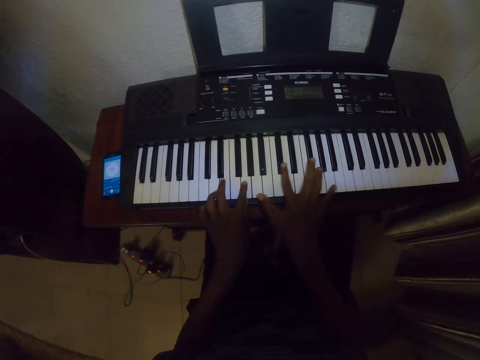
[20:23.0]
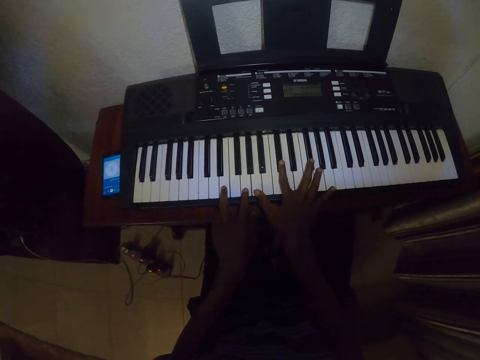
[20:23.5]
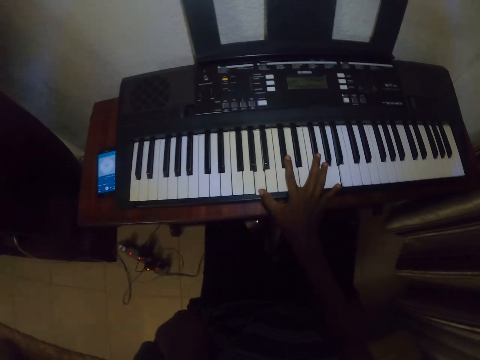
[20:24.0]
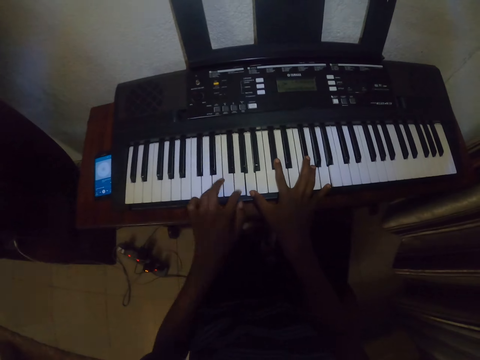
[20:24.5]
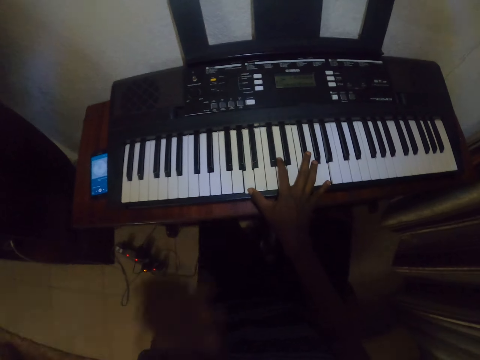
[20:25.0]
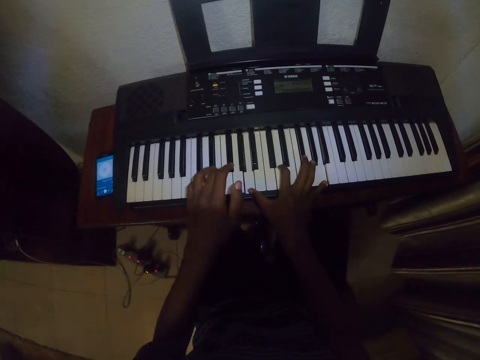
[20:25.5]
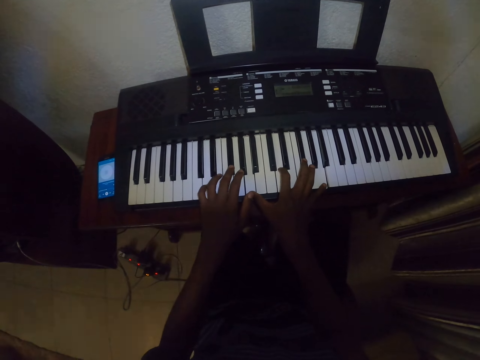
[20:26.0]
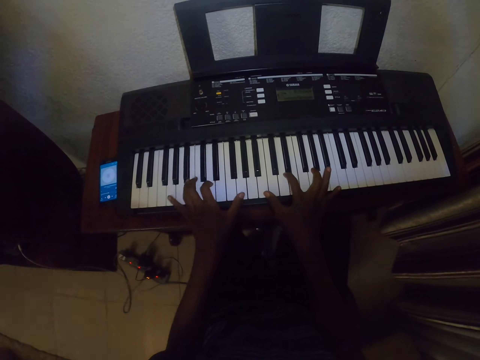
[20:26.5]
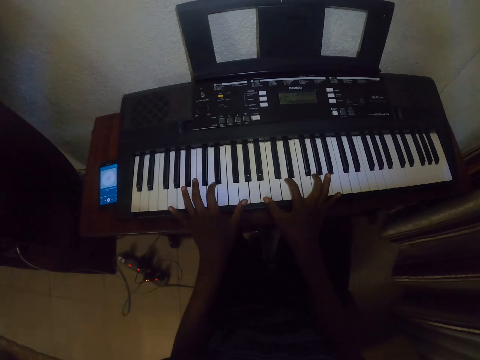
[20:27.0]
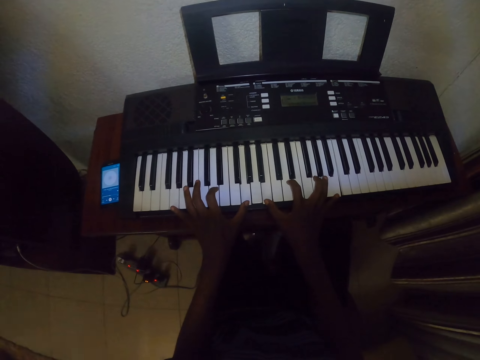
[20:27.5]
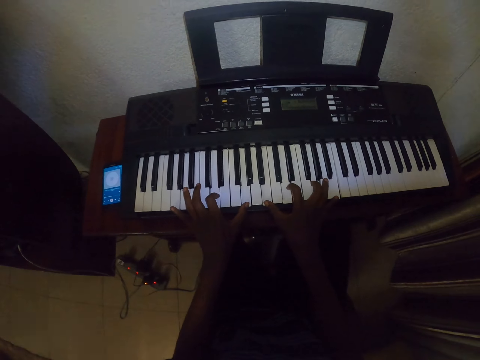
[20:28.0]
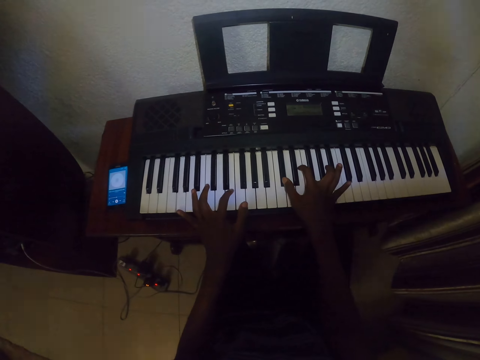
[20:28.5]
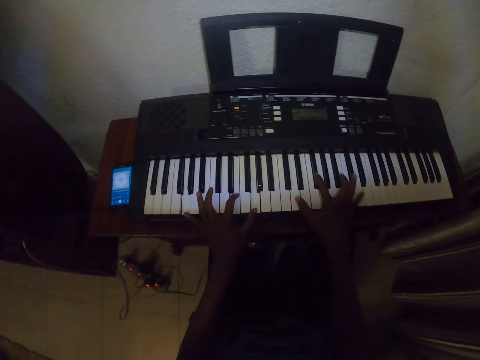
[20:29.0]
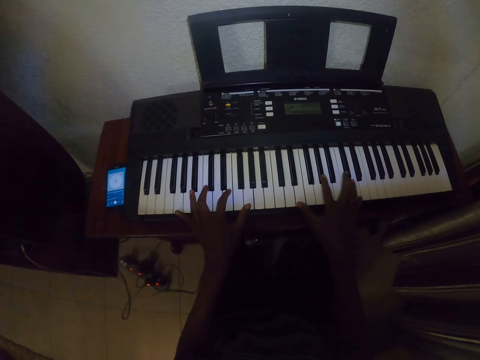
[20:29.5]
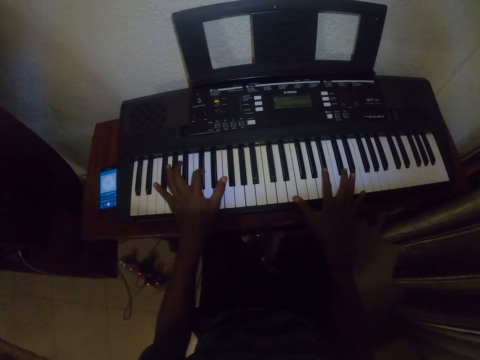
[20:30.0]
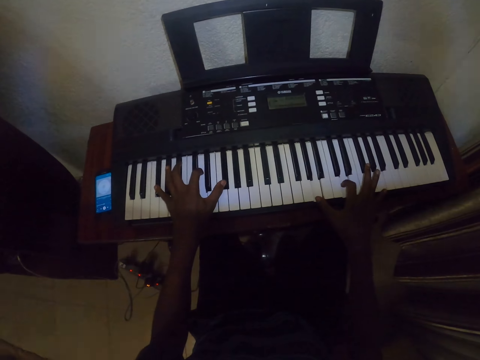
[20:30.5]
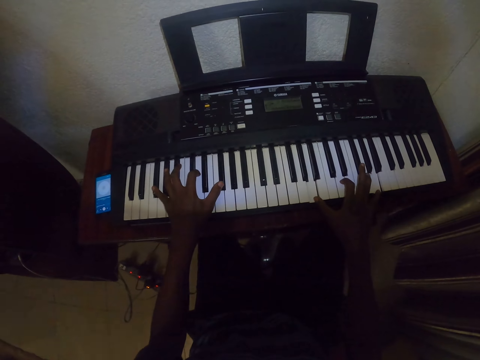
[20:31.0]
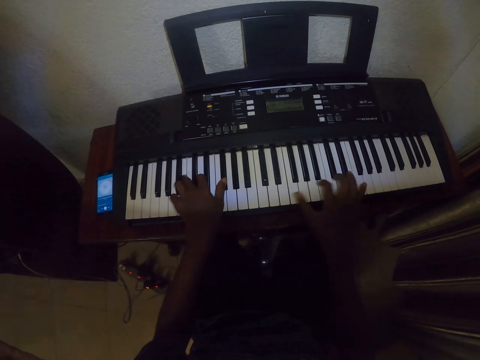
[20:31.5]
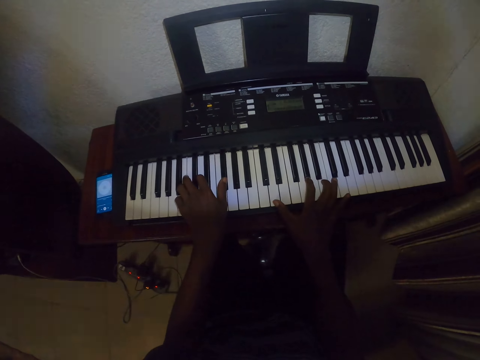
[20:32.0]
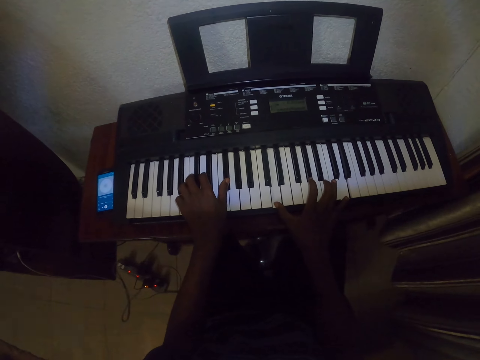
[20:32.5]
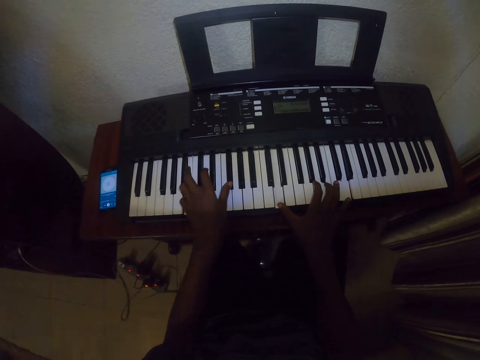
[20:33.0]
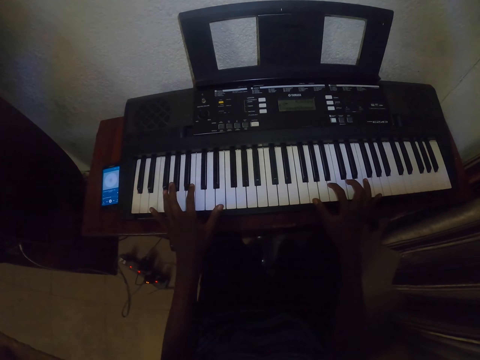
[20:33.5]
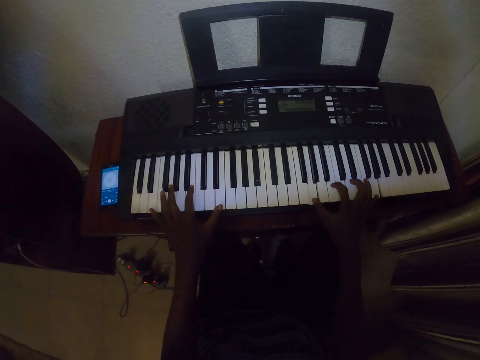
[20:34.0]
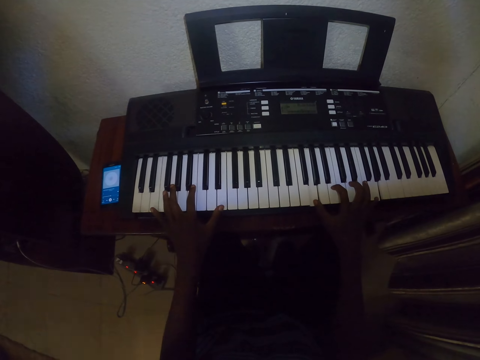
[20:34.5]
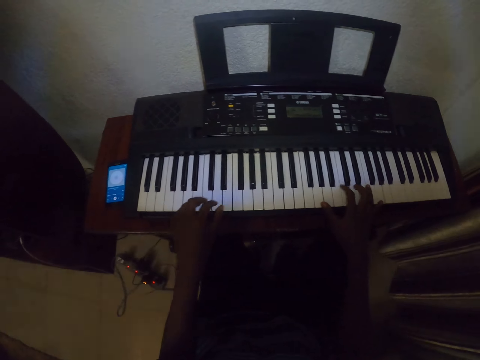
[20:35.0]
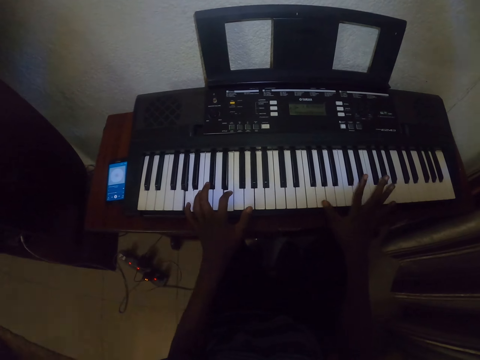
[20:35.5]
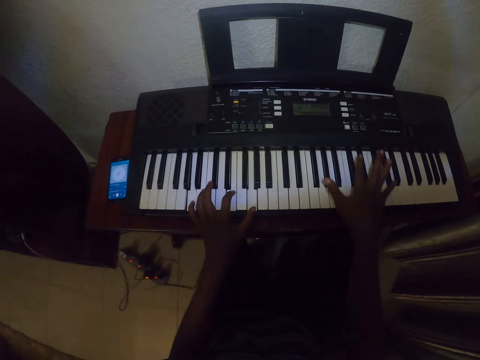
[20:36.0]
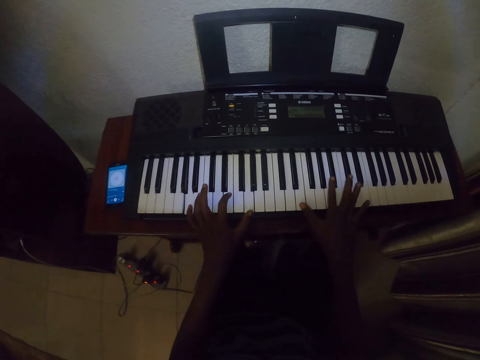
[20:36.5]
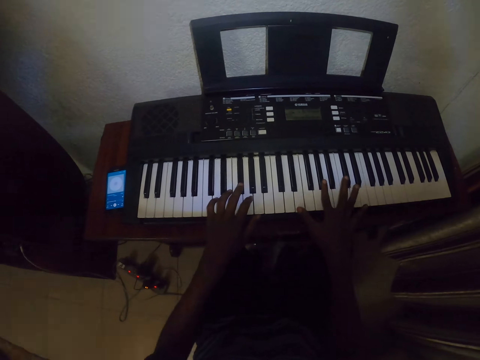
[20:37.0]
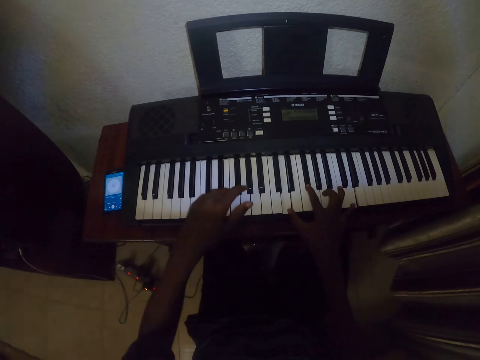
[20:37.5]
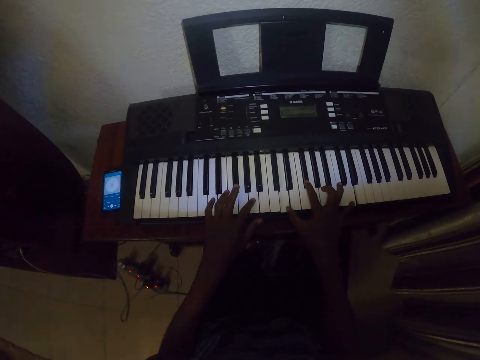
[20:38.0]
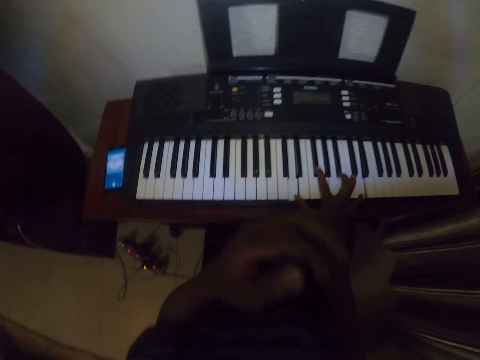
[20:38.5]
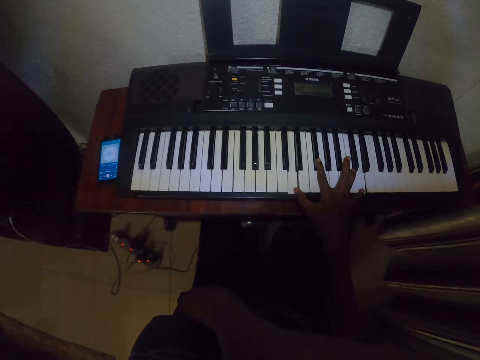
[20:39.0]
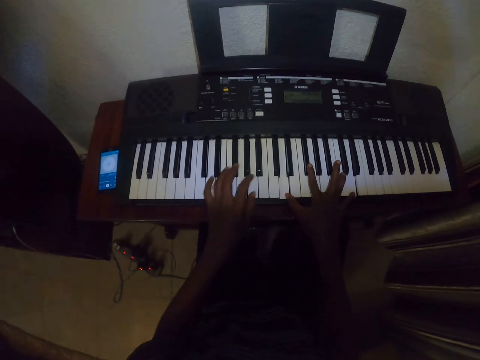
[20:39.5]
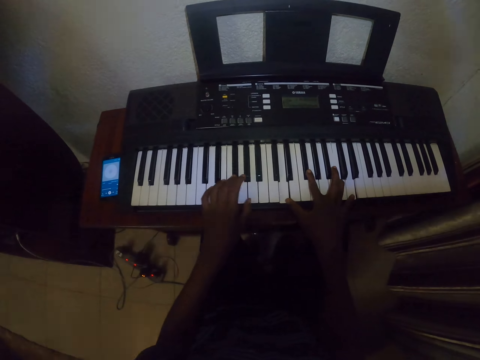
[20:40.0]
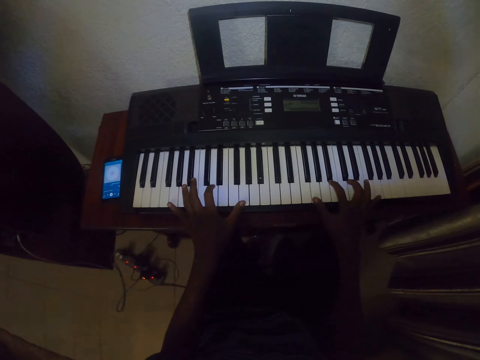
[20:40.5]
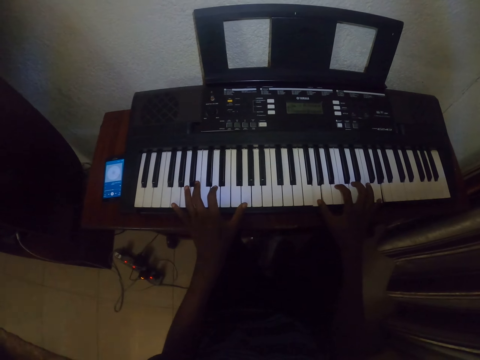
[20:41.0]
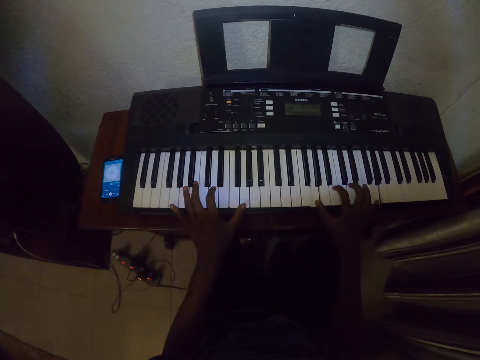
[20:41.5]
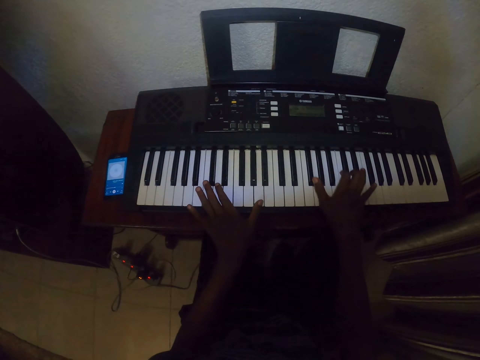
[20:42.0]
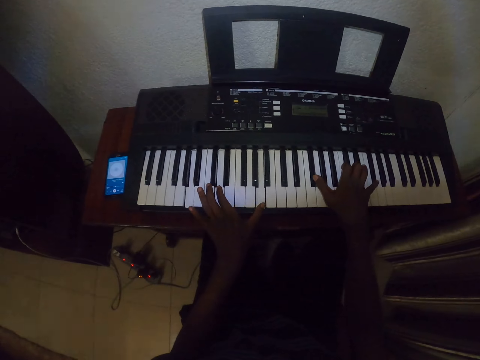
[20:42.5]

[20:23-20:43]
The camera wearer lifts up the left hand. They lift up the left hand again. They play the piano repeatedly. They raise the left hand. They play the piano with both hands.

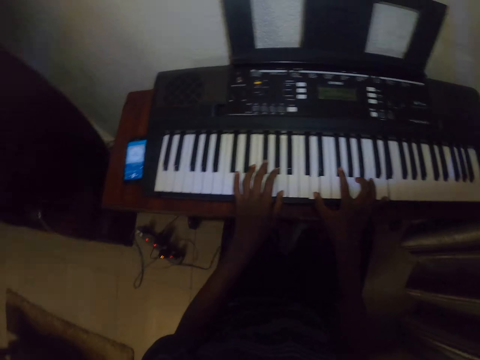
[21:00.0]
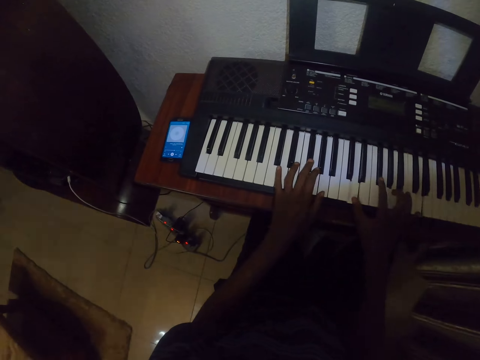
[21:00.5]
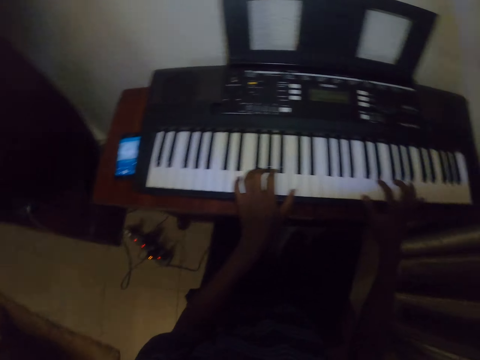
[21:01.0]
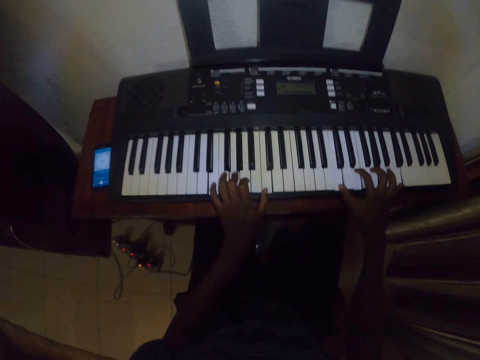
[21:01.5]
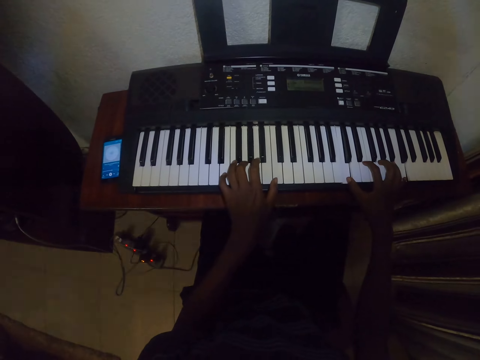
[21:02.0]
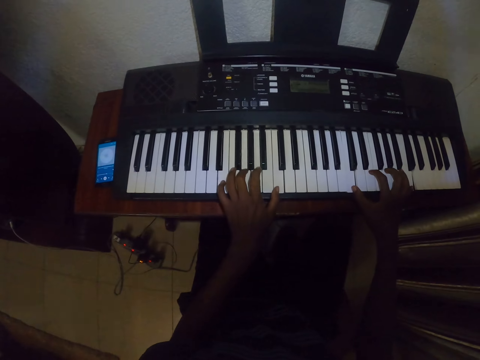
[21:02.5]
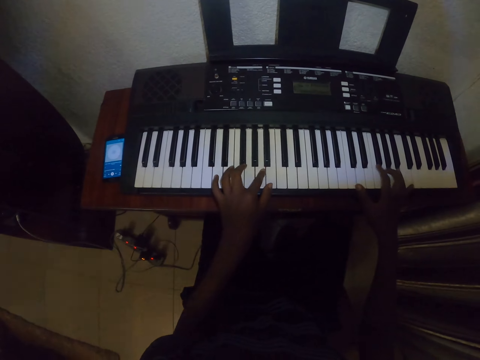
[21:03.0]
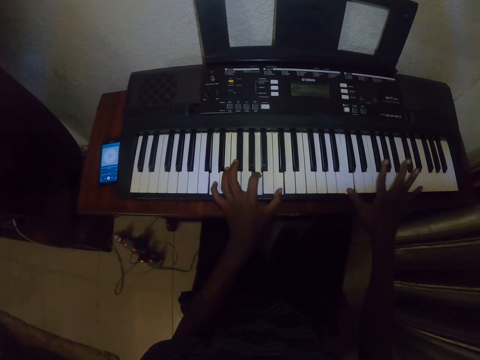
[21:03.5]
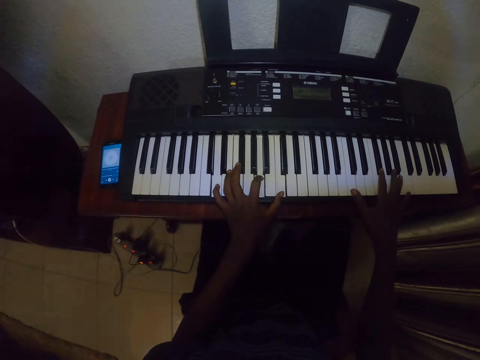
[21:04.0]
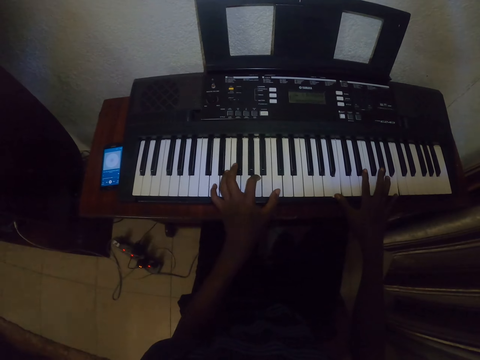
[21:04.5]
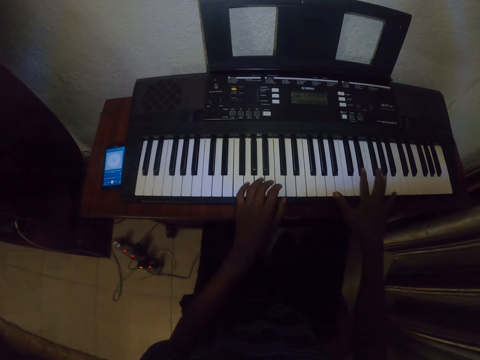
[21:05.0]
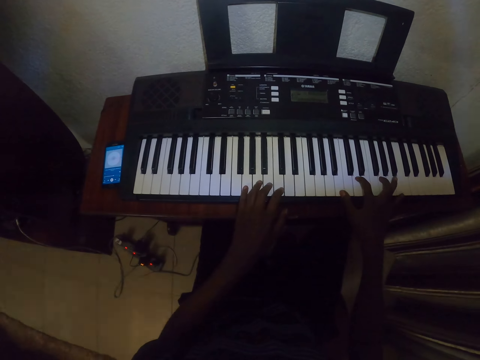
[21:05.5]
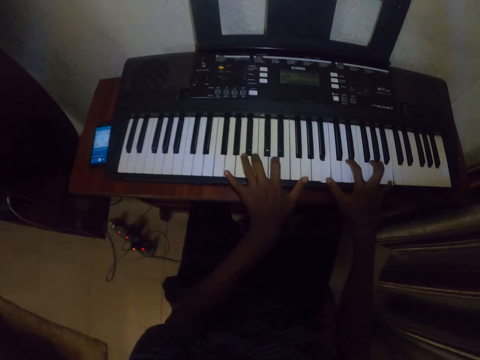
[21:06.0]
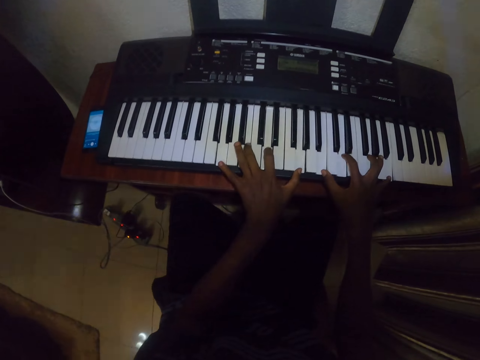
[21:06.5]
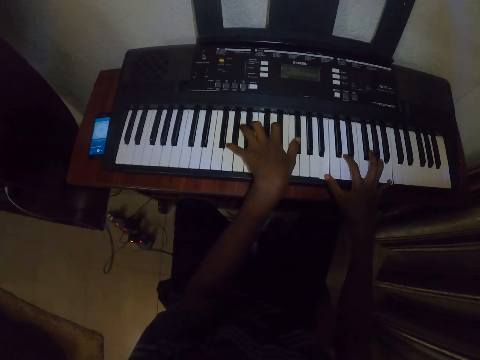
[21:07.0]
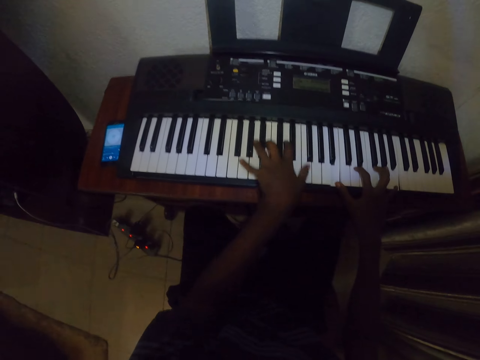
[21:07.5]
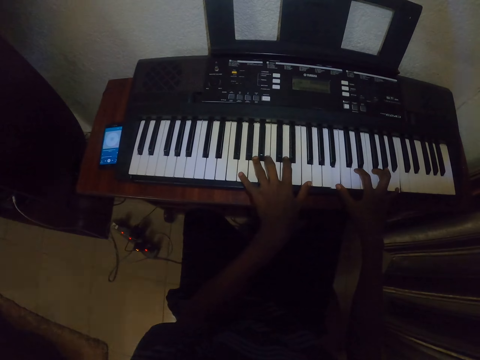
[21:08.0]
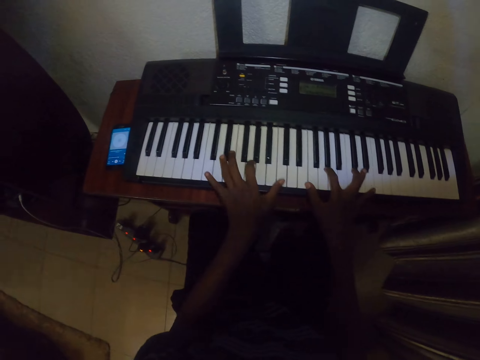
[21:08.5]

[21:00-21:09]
The camera wearer looks around. They play the piano.
